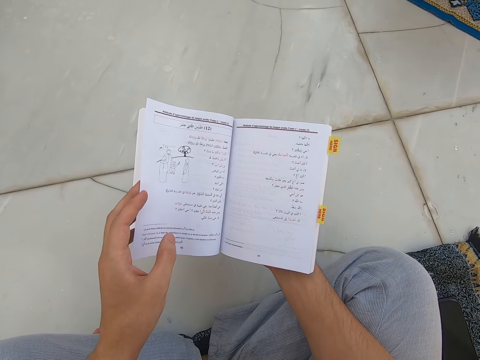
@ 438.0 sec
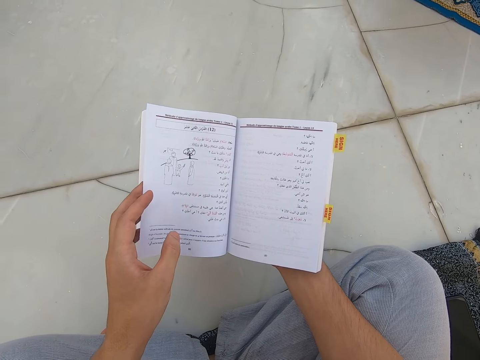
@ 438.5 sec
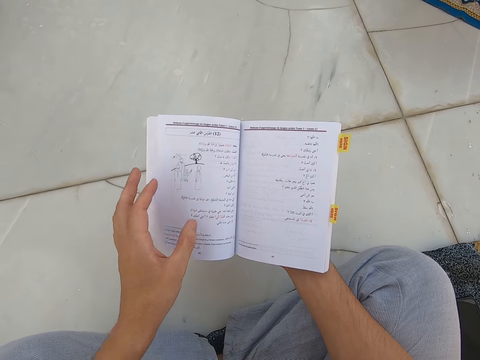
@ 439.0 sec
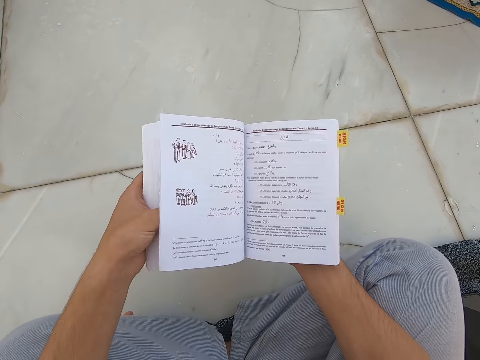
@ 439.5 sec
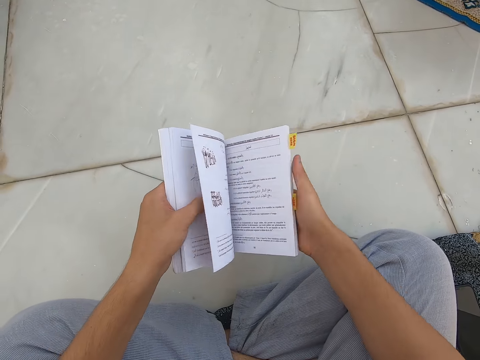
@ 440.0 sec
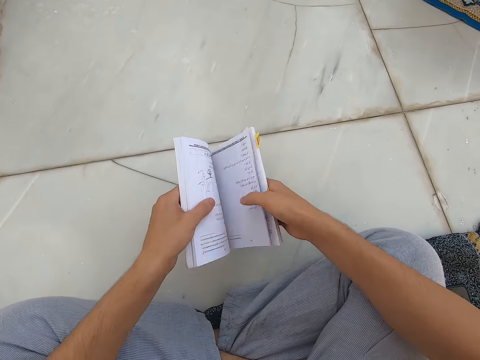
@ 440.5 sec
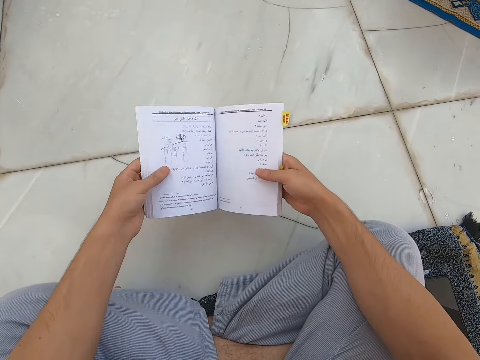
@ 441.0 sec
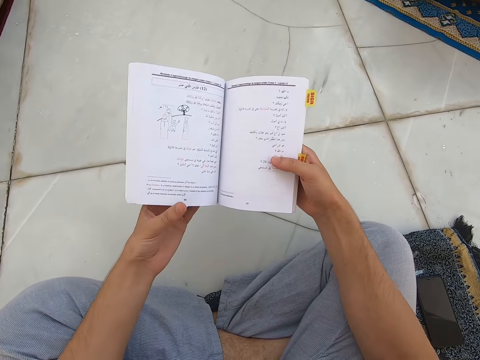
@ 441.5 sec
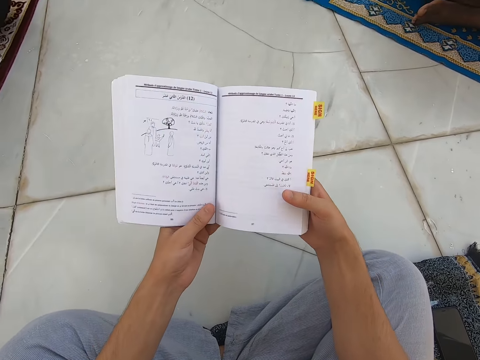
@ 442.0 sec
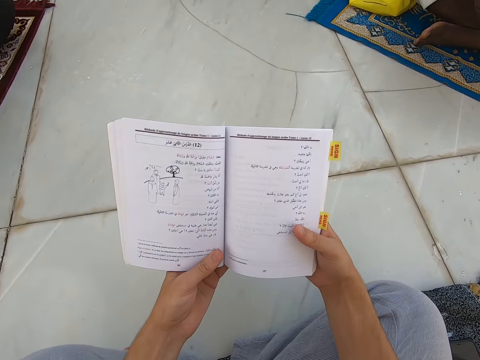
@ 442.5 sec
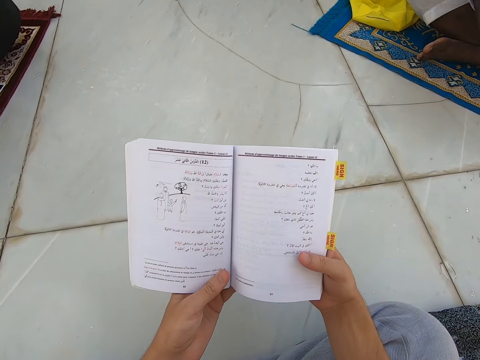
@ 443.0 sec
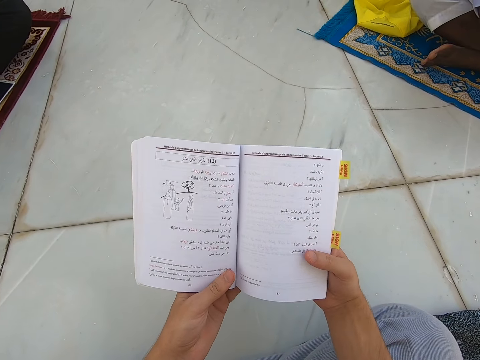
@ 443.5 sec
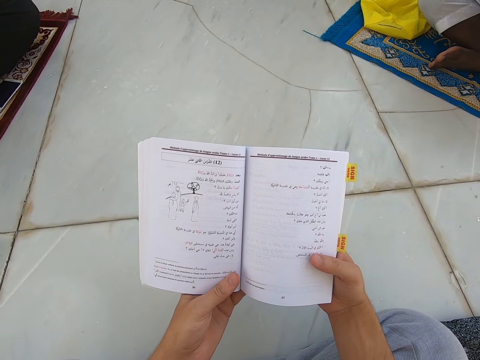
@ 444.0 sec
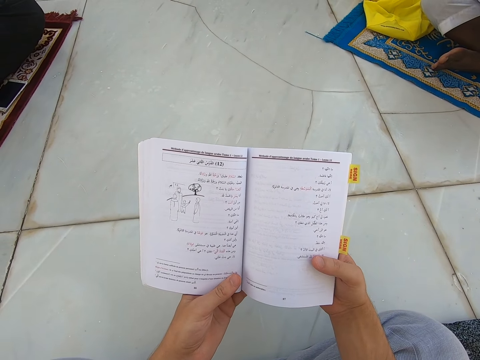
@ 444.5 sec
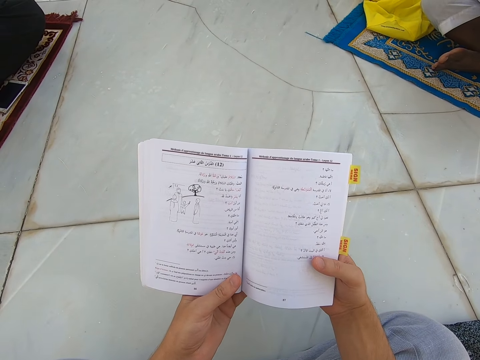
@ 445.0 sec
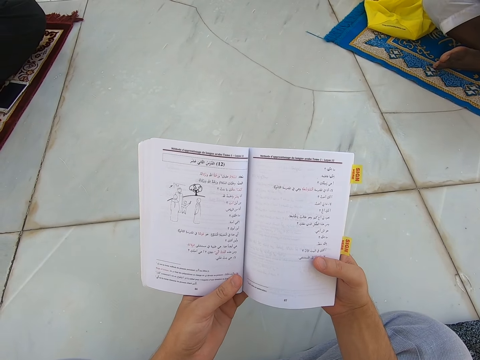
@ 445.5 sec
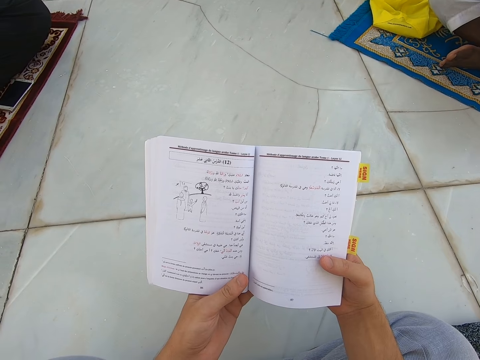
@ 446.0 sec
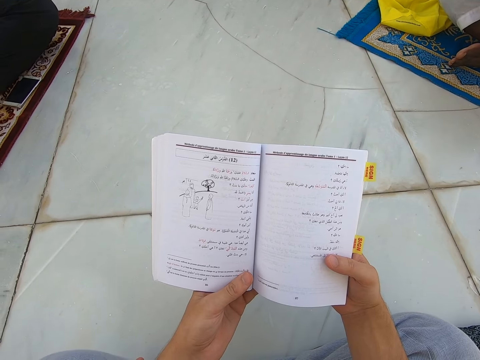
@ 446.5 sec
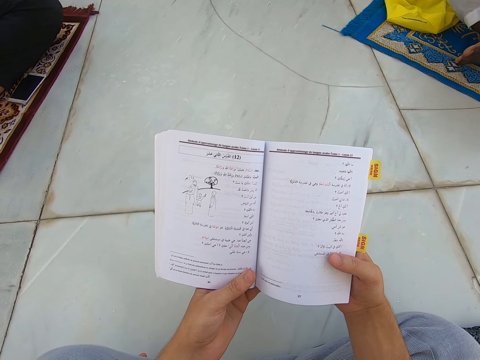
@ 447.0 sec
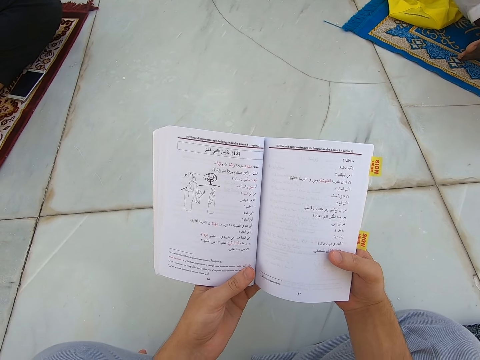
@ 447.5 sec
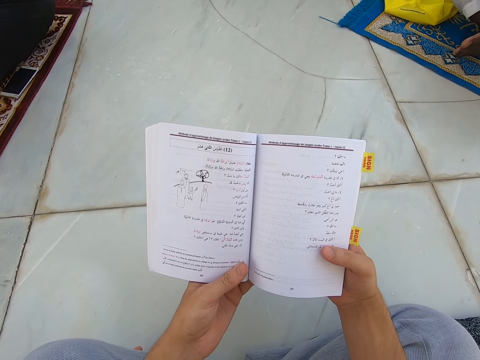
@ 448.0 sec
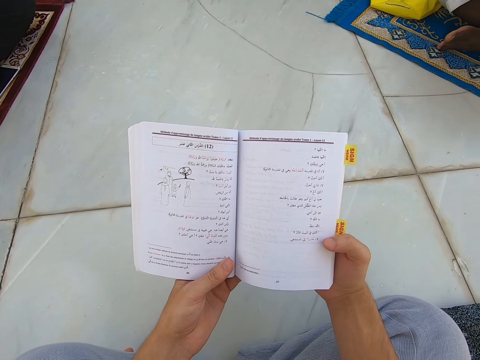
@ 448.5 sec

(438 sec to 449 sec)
The camera wearer reads a book.

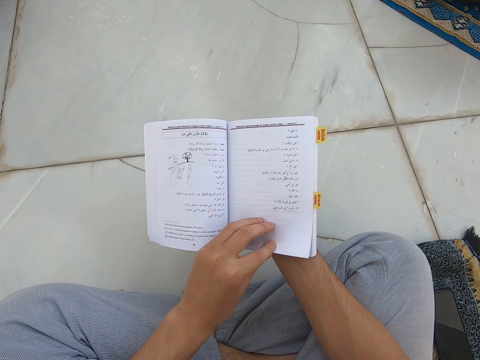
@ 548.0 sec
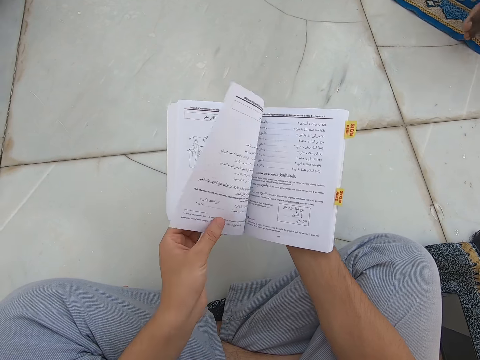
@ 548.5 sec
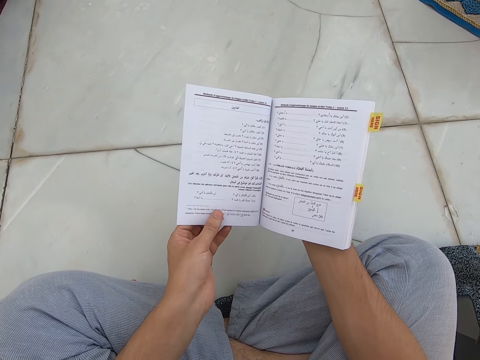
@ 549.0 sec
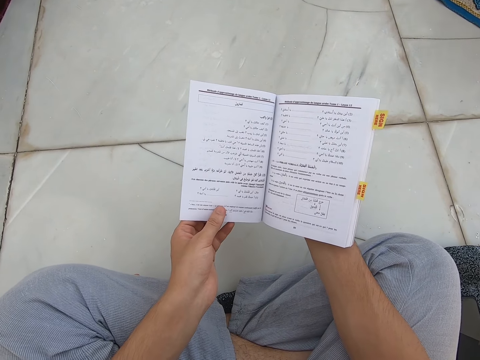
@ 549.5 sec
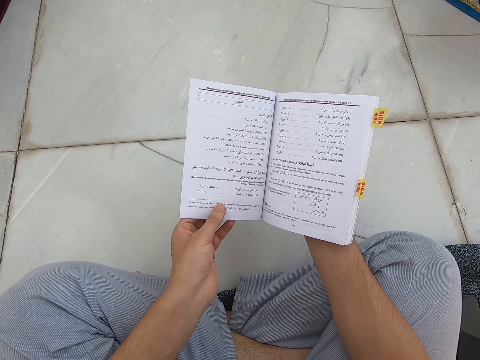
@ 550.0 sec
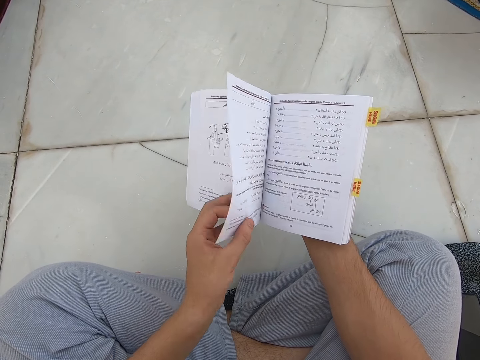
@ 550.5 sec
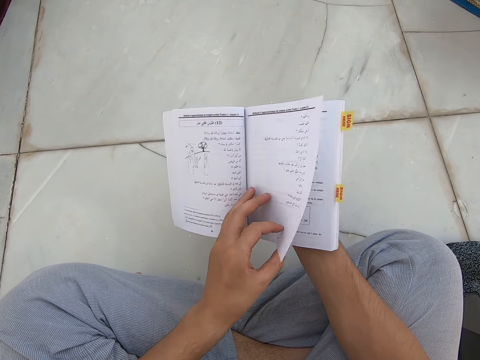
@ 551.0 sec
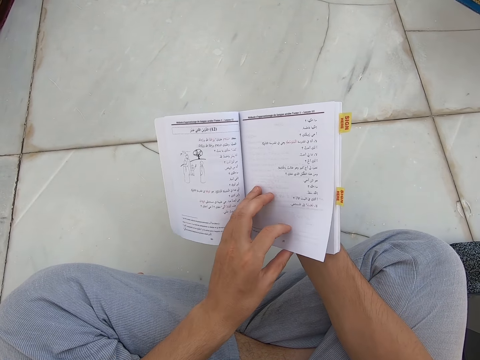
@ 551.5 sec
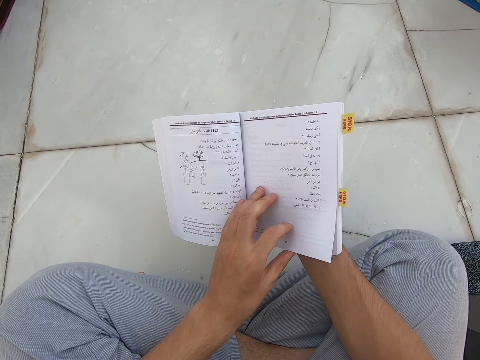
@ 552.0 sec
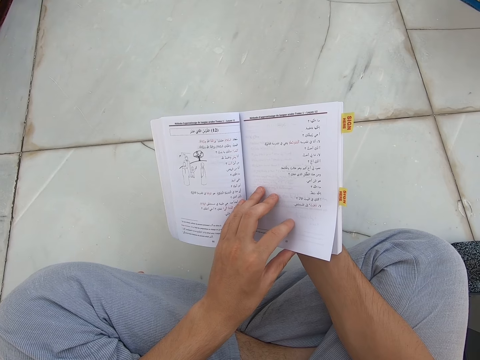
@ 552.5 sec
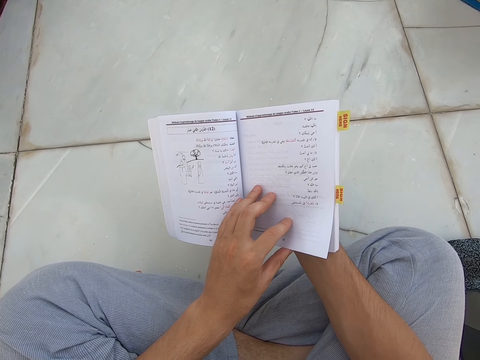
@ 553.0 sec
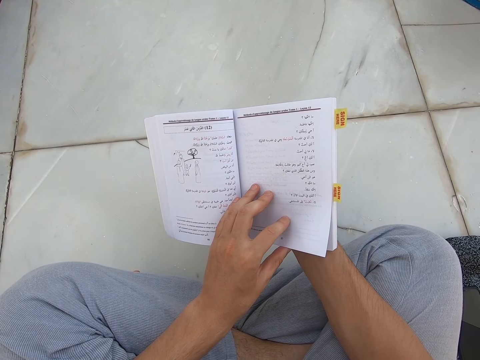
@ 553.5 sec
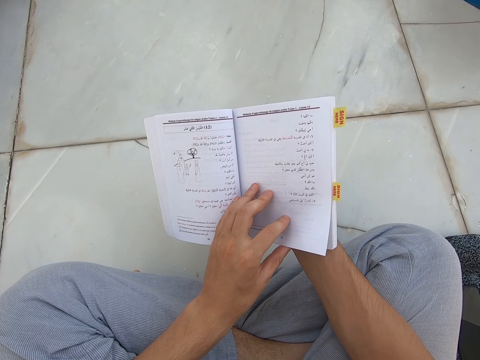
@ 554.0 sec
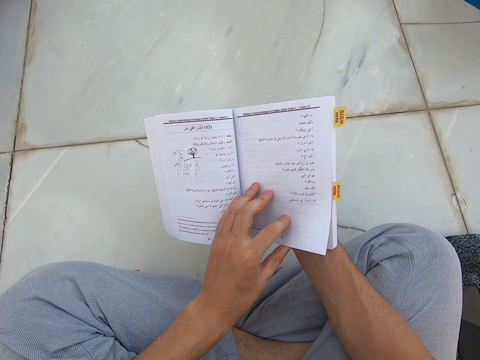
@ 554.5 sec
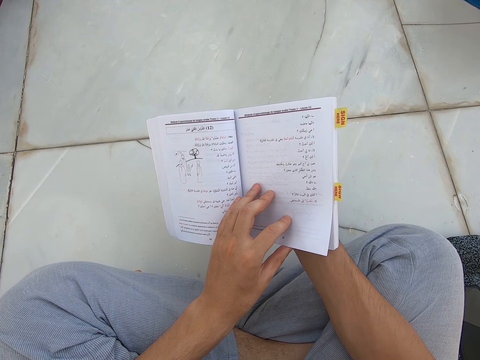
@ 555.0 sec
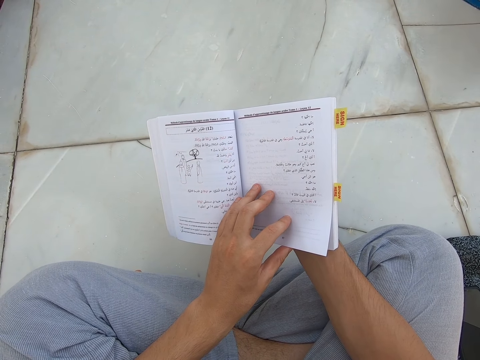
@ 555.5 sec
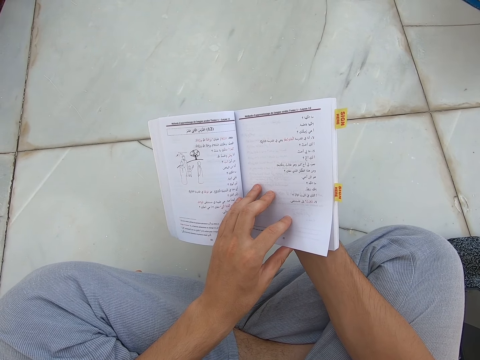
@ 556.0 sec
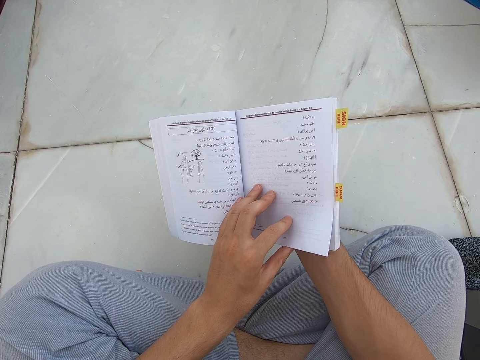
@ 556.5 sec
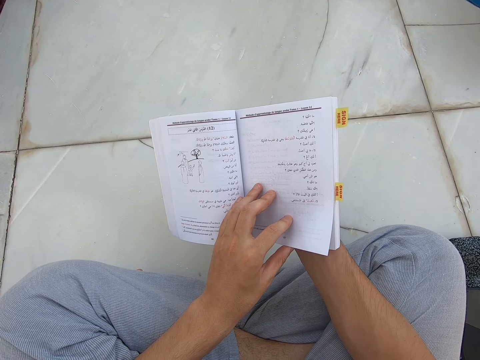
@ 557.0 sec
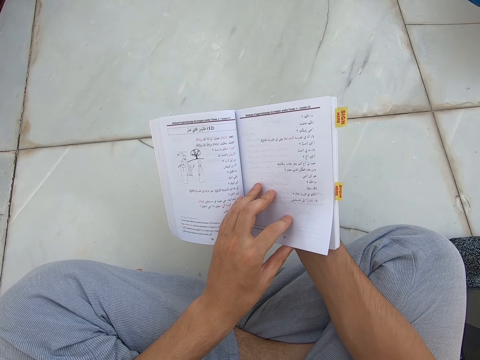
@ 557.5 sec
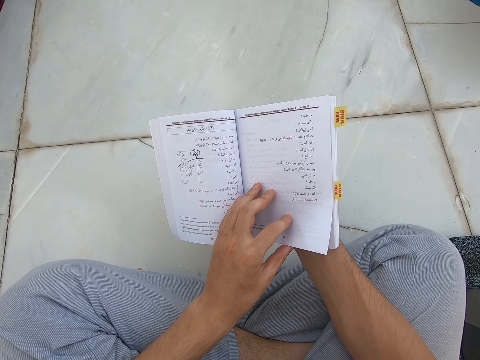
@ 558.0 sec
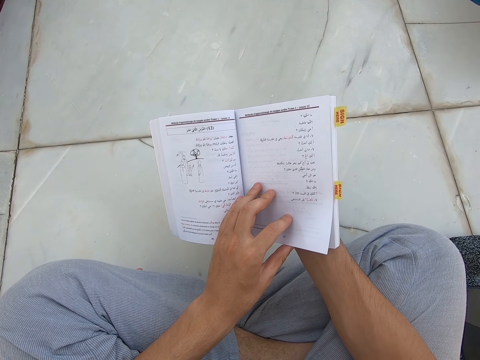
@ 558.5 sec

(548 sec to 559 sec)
The camera wearer peruses a book. They read the book.

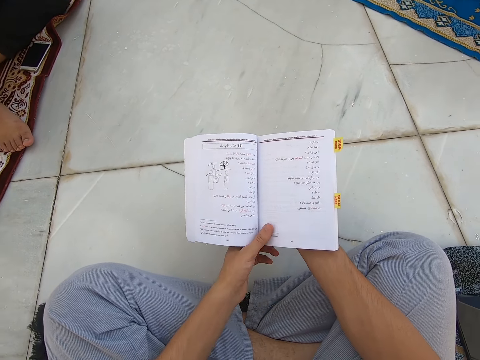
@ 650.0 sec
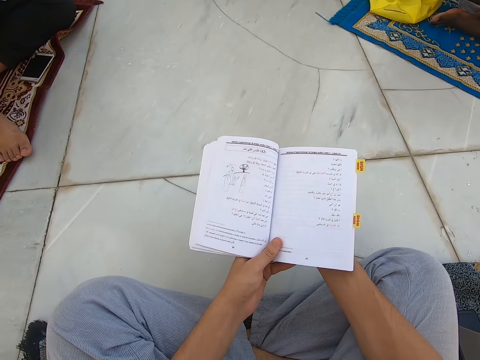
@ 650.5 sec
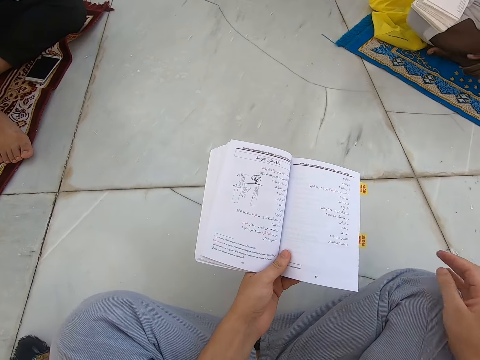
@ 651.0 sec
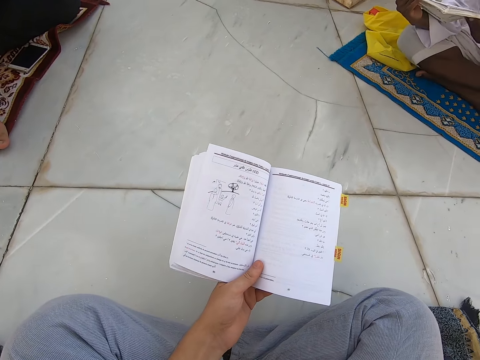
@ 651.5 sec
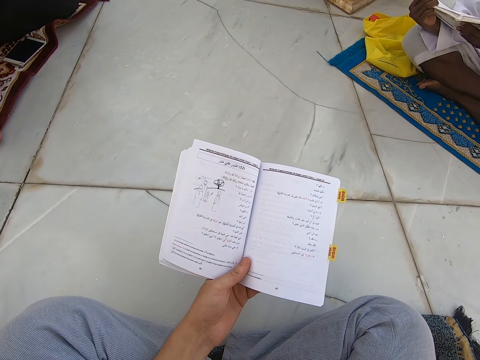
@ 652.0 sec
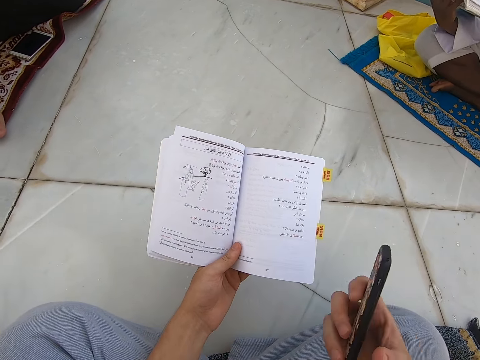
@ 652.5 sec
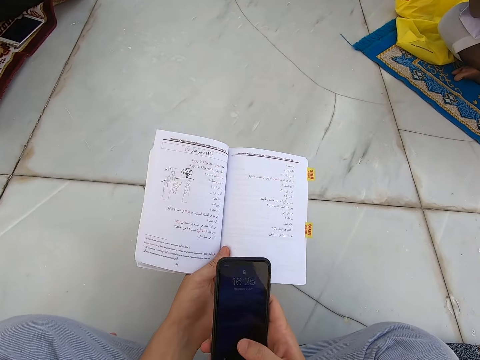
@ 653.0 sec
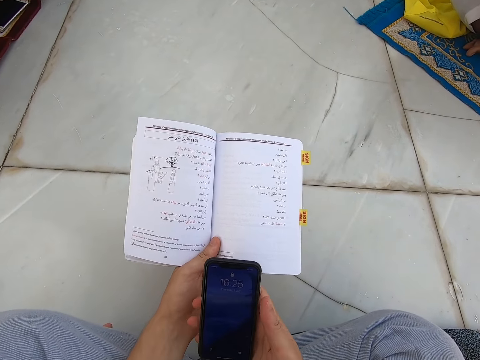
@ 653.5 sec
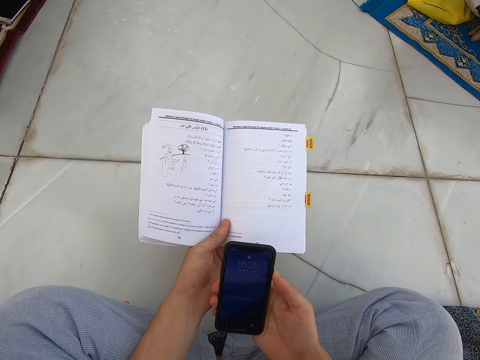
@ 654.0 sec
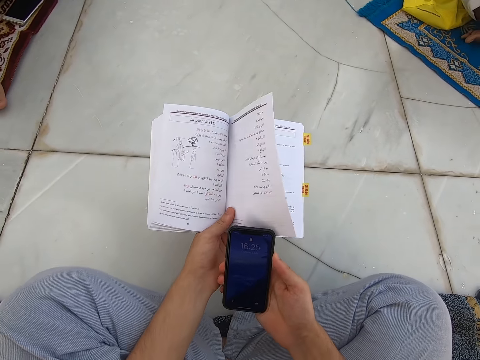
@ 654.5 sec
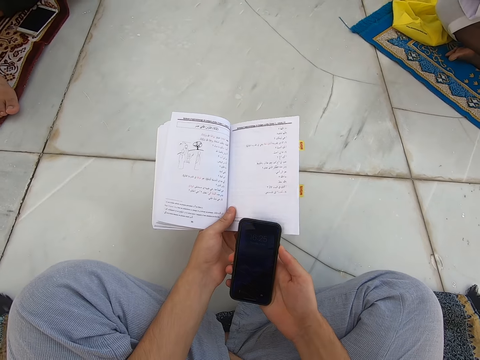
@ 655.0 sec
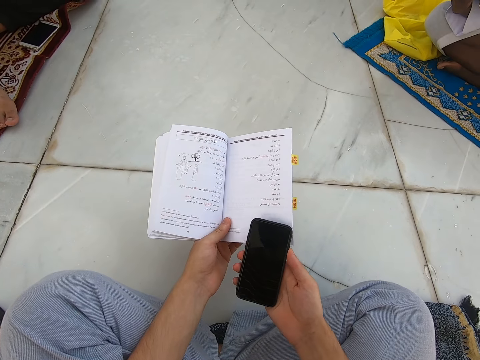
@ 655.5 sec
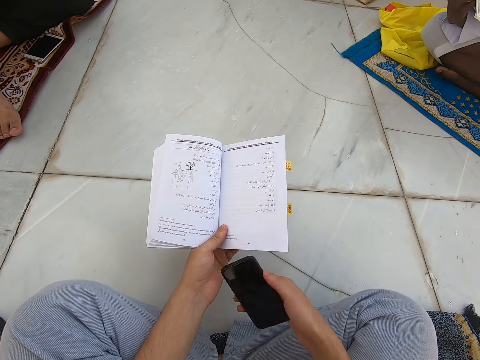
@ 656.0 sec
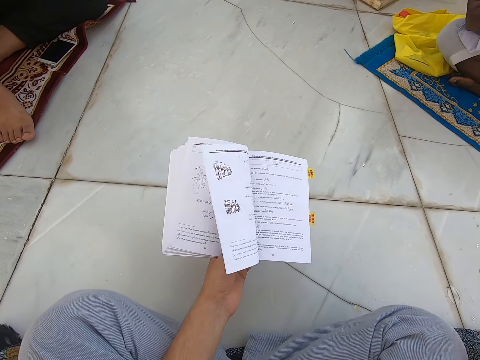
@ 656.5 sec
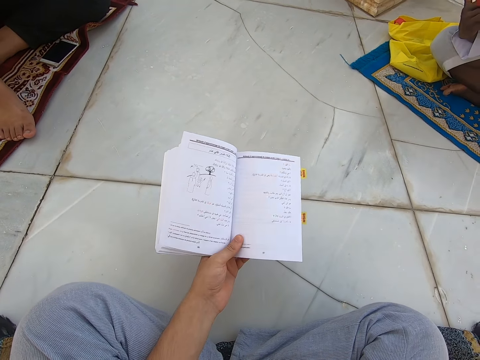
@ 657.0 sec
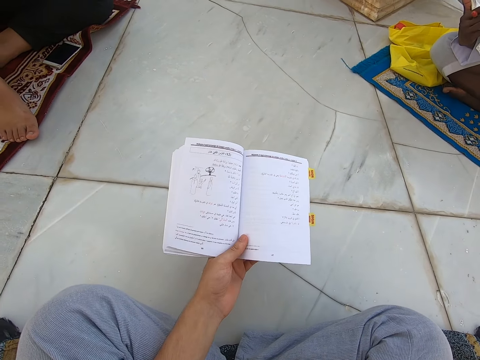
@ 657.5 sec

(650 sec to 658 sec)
The camera wearer raises his right hand. He picks up the phone. He operates the phone. He puts back the phone.
